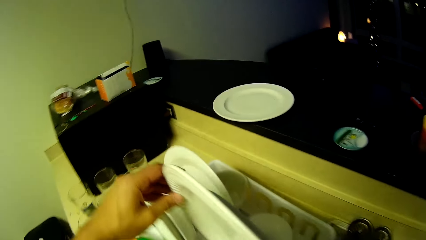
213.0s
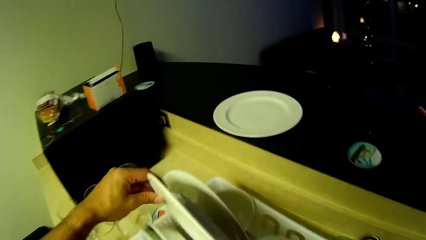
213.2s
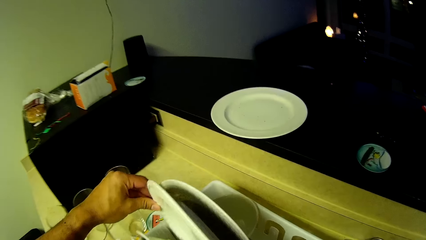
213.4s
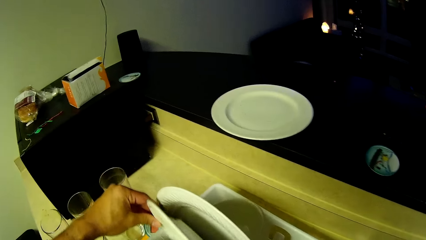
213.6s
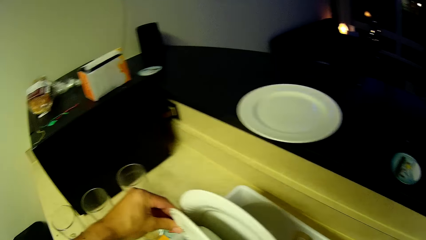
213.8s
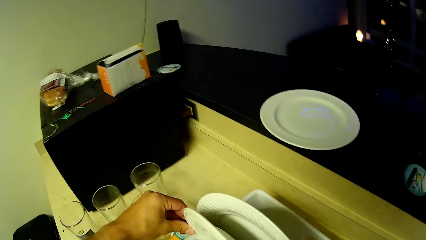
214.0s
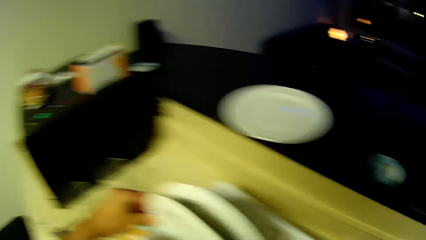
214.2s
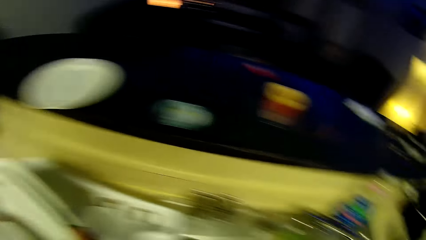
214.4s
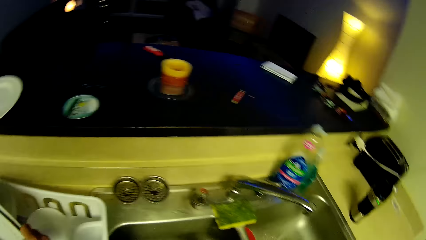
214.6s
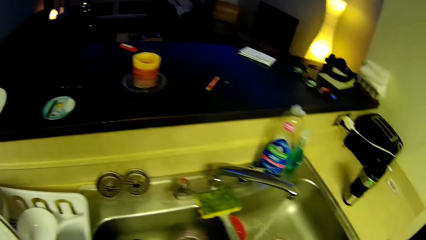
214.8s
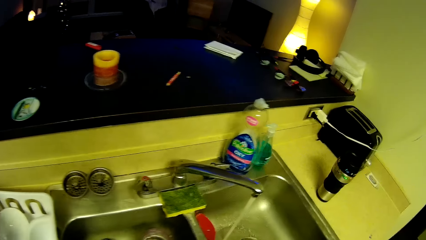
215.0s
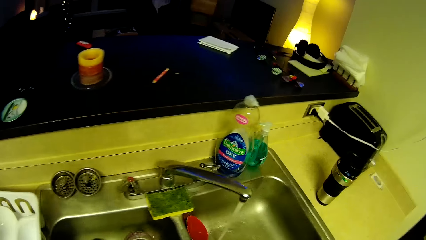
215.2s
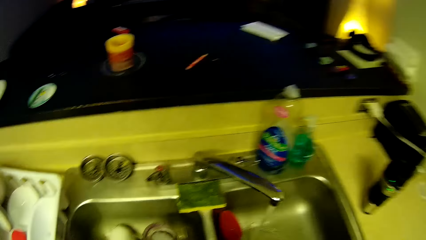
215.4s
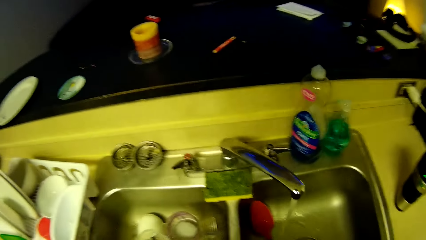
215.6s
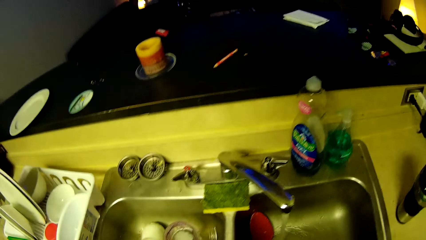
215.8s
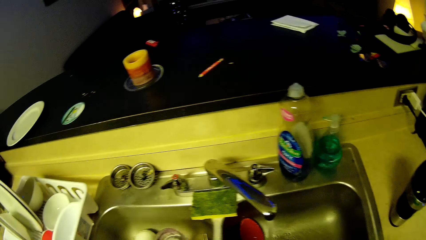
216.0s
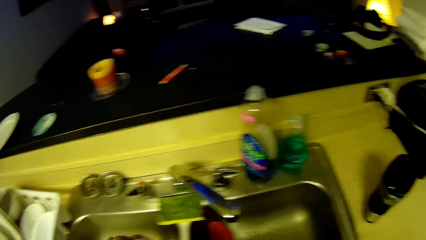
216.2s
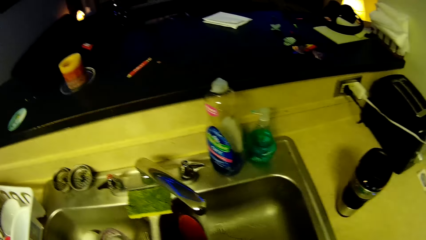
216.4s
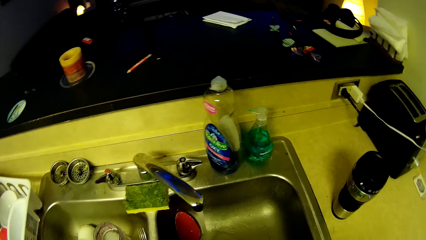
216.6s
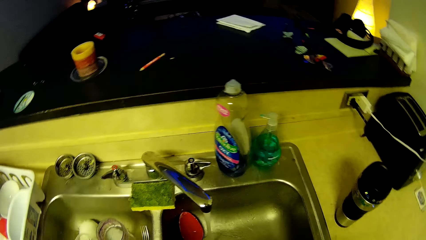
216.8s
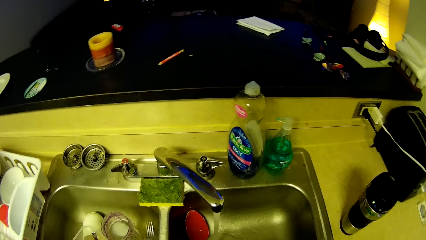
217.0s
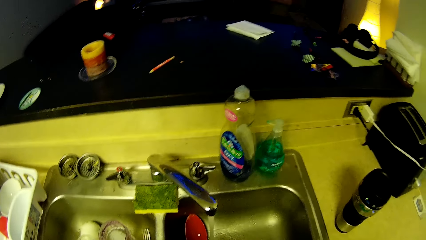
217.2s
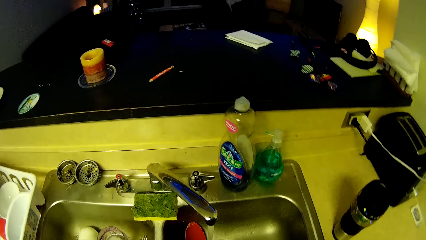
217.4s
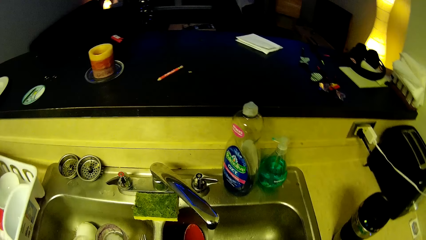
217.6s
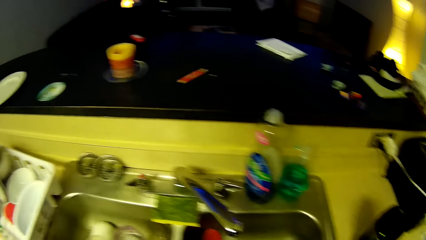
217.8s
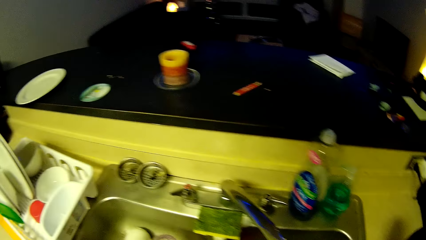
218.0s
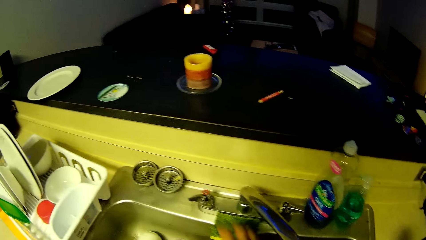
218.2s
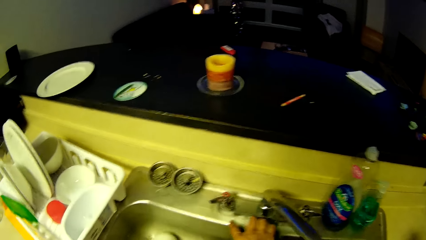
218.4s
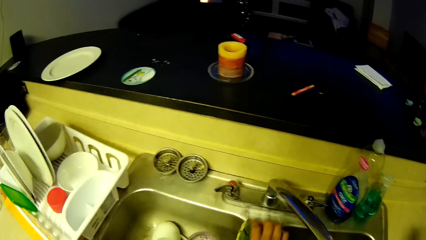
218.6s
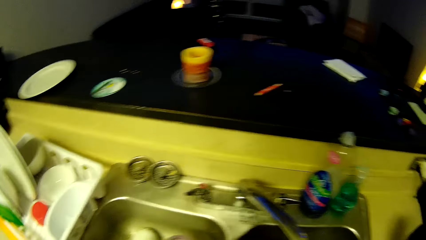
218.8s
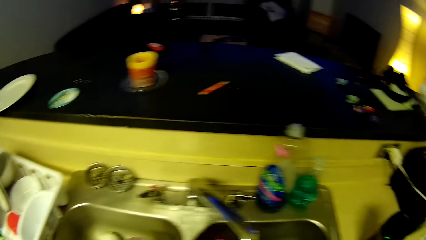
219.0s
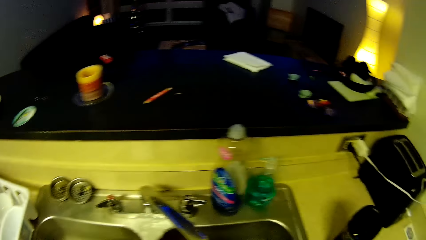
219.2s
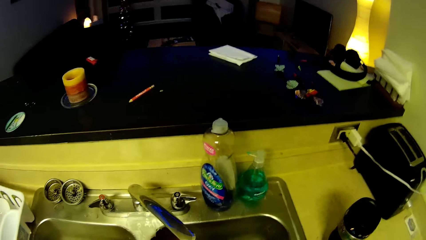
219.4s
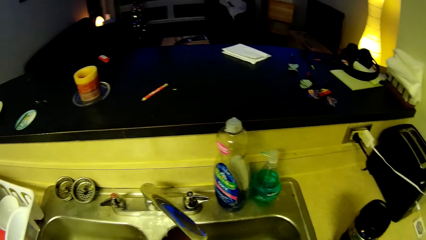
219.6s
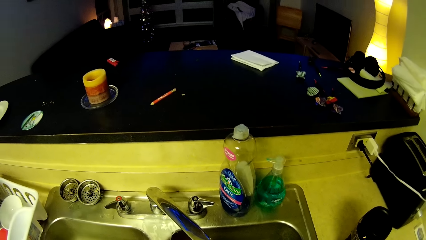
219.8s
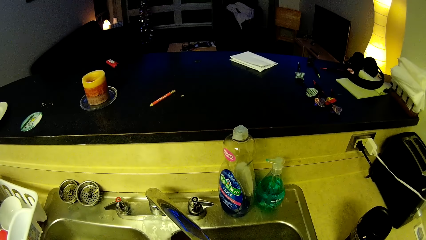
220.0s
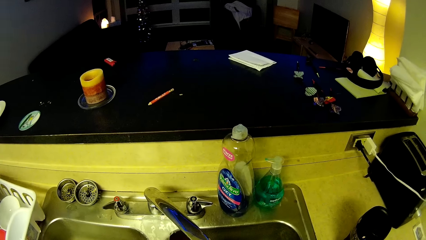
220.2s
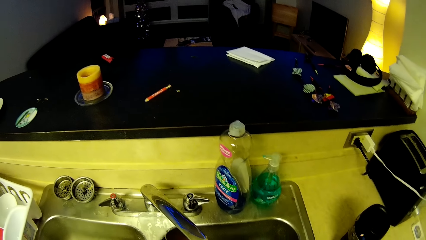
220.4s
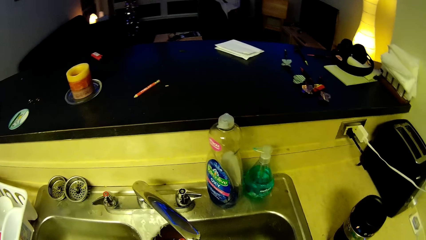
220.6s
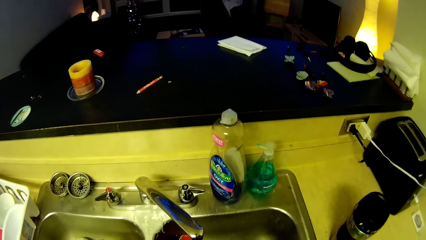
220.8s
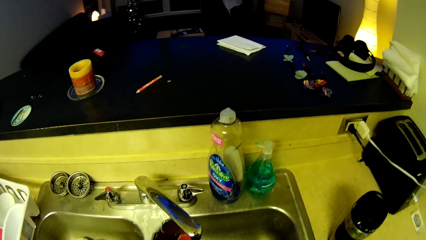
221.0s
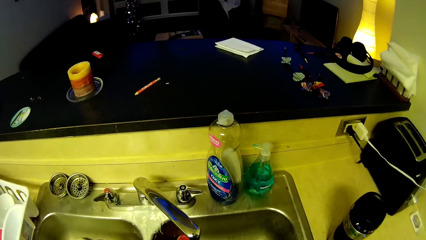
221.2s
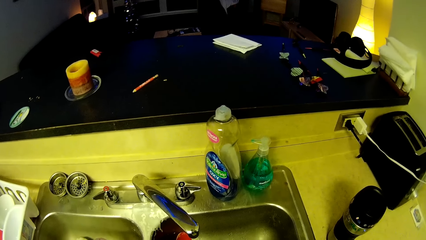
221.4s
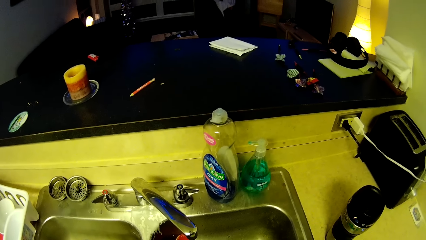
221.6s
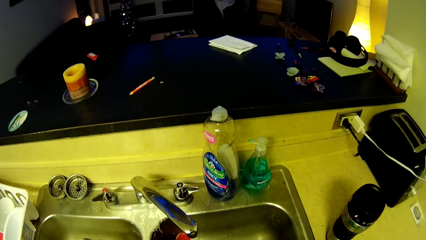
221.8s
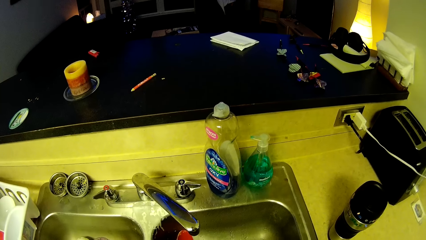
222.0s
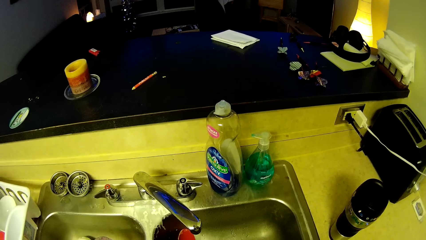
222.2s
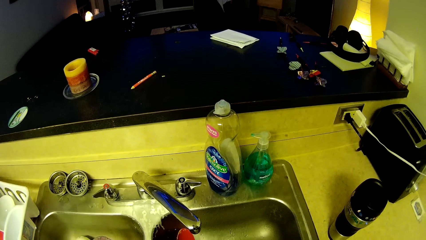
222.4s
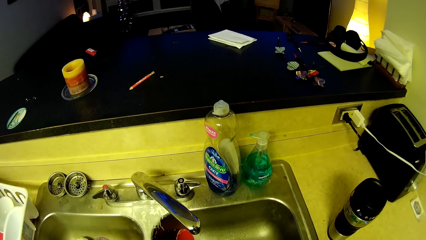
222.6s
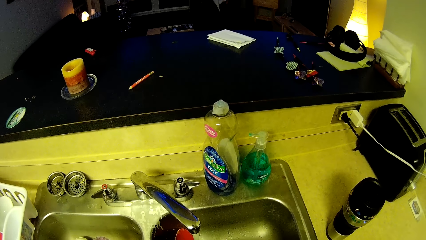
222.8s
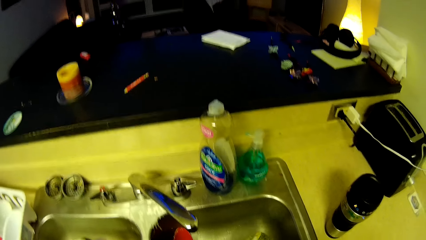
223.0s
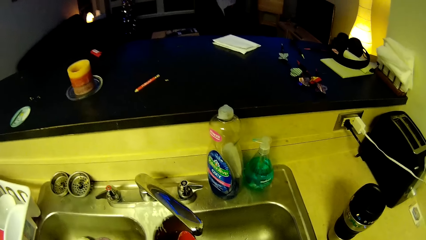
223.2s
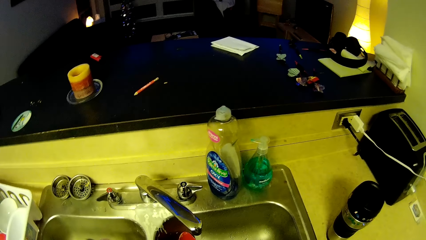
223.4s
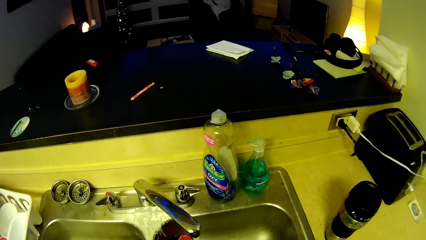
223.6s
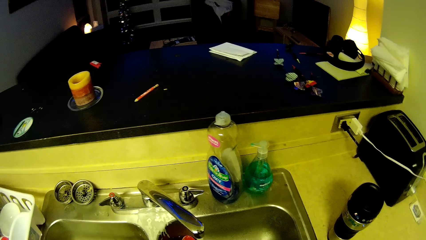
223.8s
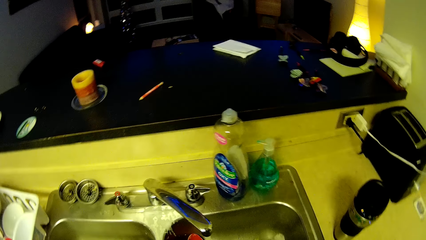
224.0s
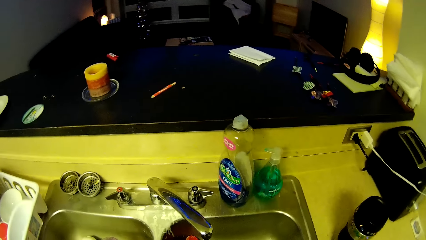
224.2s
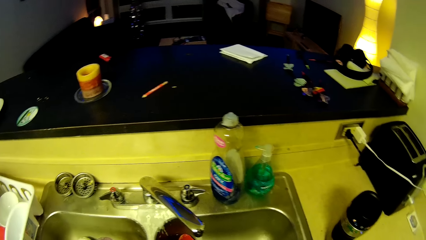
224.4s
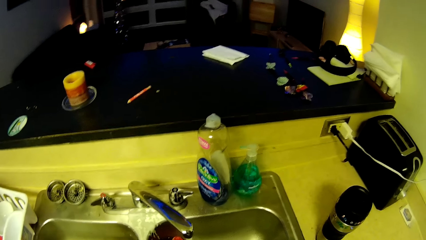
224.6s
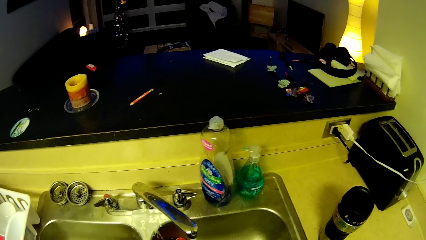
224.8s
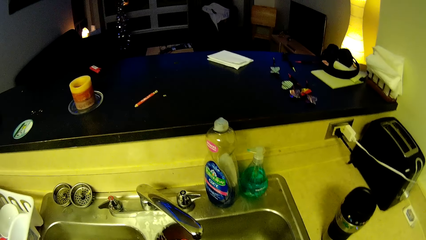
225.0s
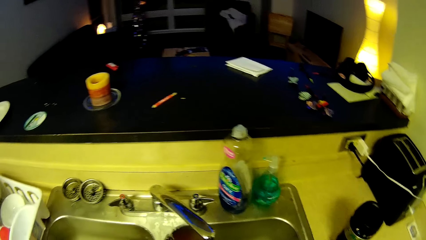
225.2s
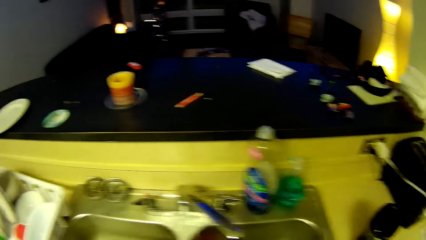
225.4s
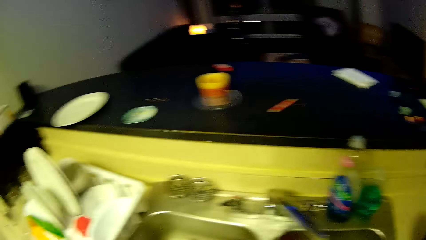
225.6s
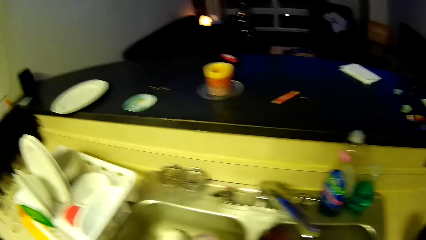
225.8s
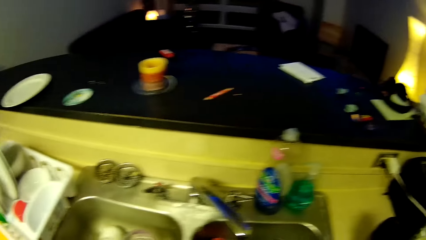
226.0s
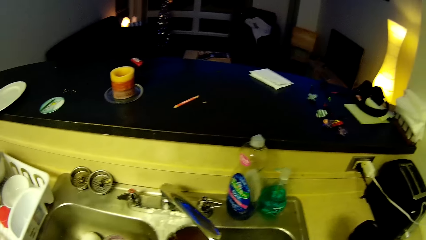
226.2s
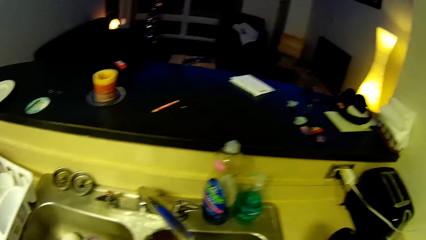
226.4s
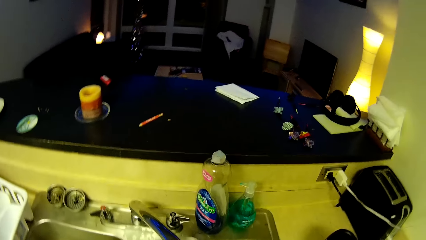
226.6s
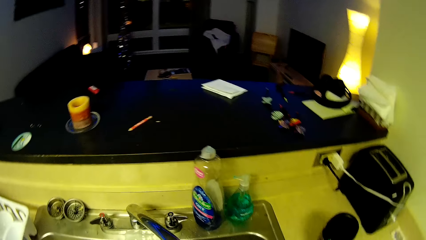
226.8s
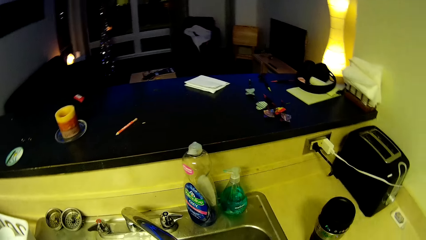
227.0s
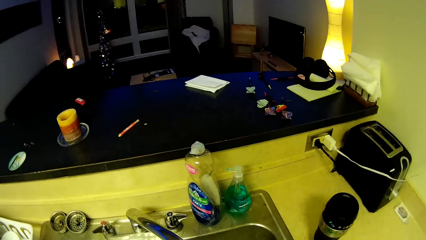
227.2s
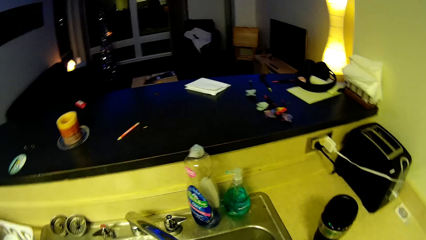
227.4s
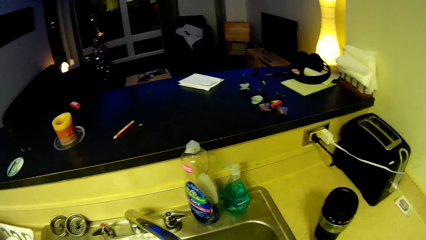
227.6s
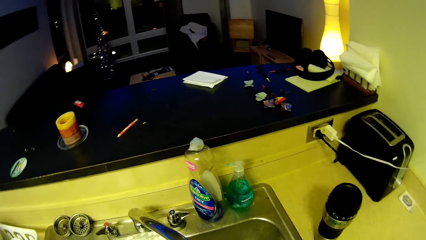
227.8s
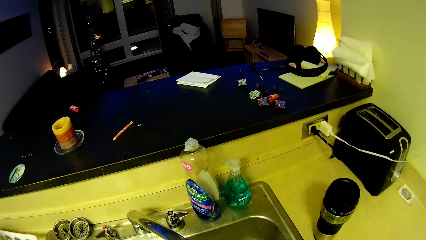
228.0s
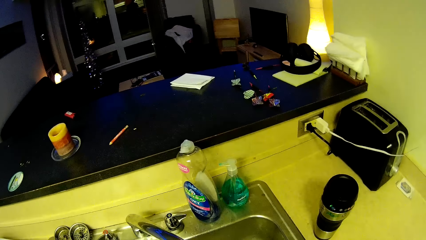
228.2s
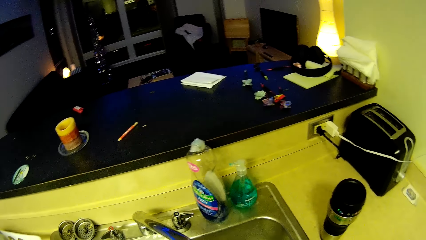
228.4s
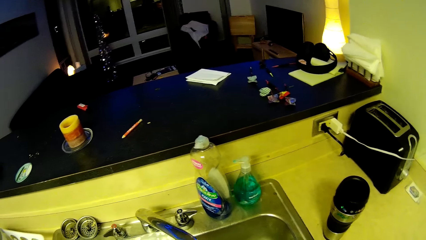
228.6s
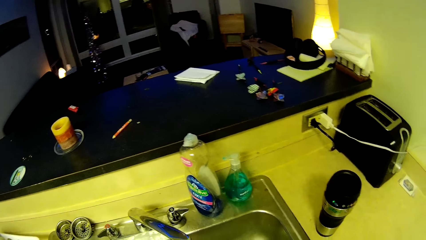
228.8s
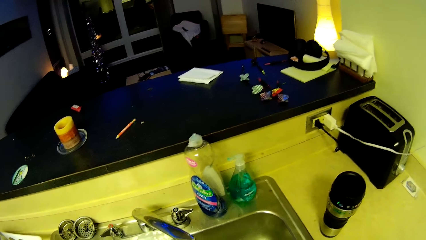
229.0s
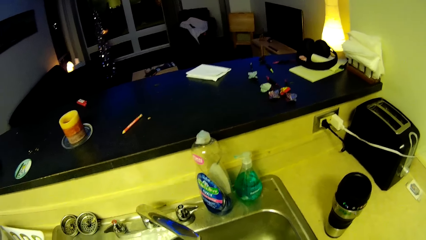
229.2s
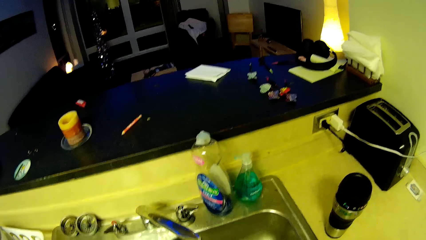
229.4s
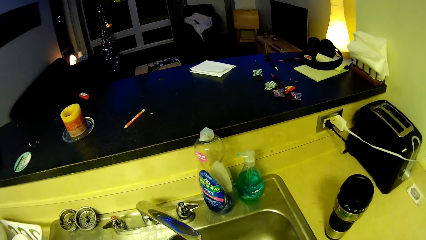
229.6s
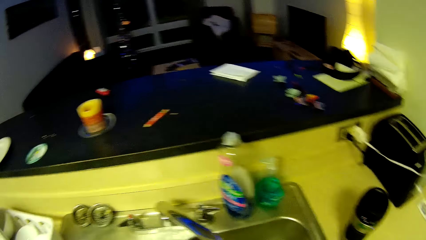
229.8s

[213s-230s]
The camera wearer drops the plate in the plate drainer. They walk towards a kitchen sink. They pick up a scrubber from the kitchen sink. They clean a plate with the scrubber. They look around the kitchen sink. They clean the plate with the scrubber.
